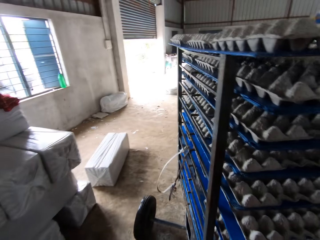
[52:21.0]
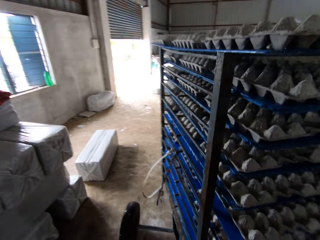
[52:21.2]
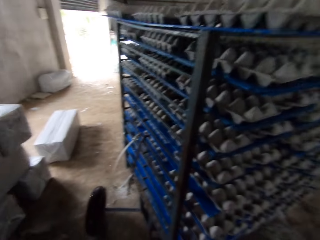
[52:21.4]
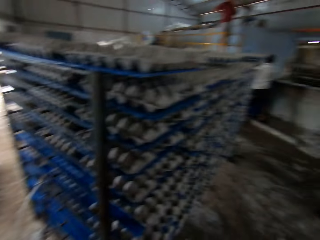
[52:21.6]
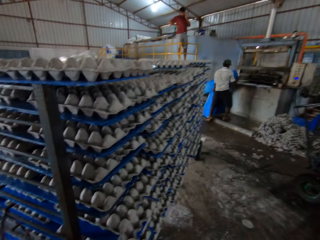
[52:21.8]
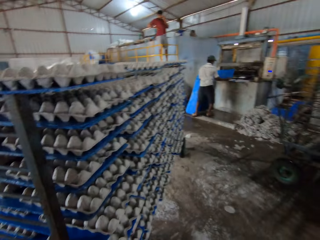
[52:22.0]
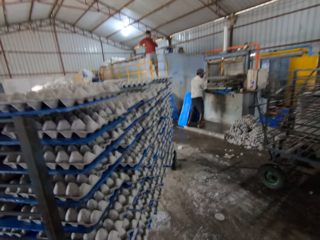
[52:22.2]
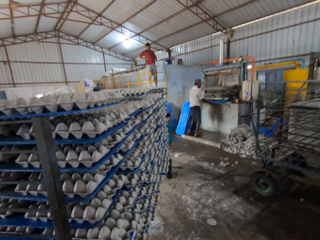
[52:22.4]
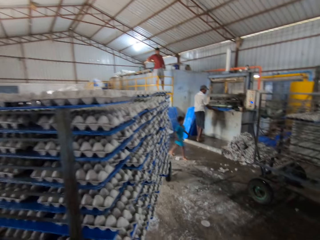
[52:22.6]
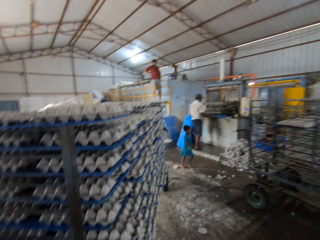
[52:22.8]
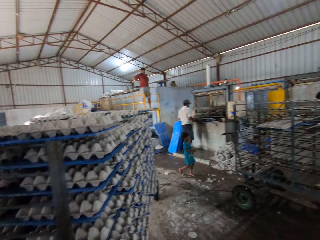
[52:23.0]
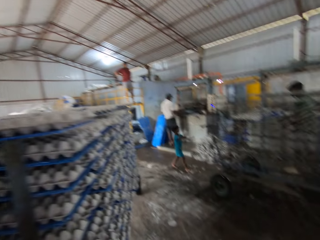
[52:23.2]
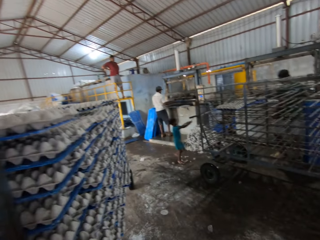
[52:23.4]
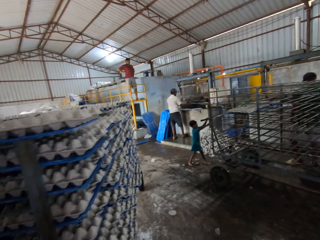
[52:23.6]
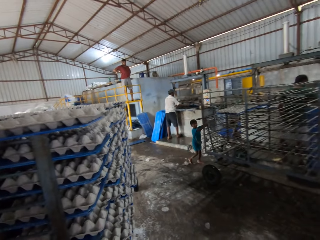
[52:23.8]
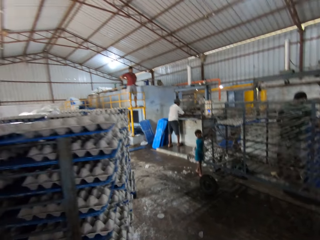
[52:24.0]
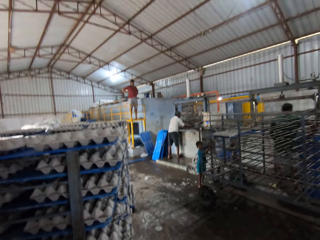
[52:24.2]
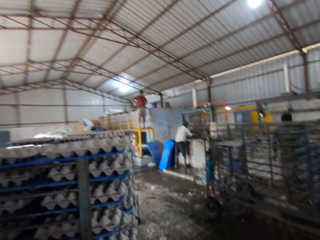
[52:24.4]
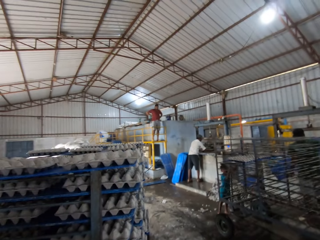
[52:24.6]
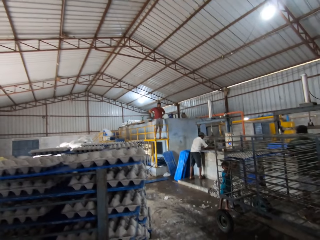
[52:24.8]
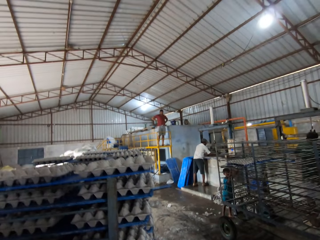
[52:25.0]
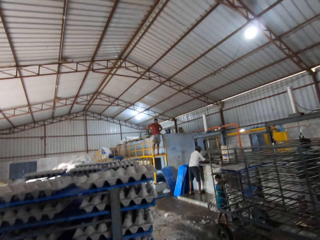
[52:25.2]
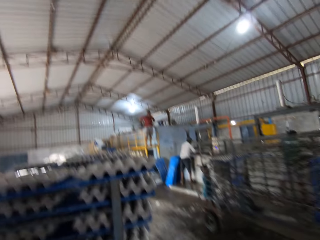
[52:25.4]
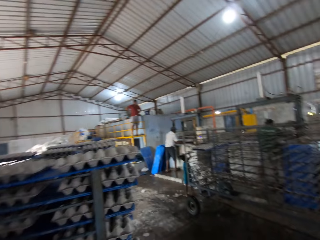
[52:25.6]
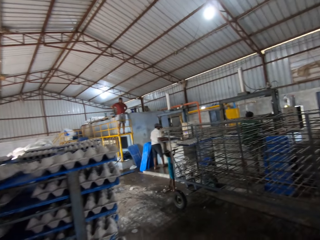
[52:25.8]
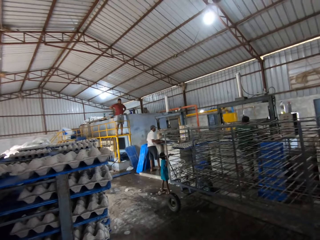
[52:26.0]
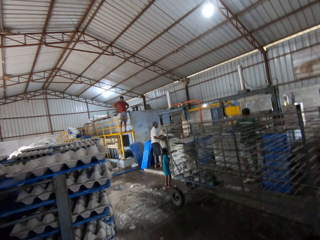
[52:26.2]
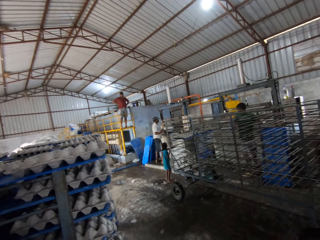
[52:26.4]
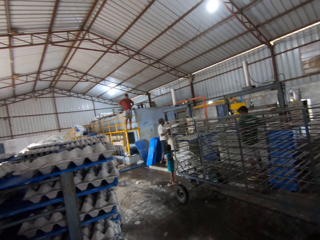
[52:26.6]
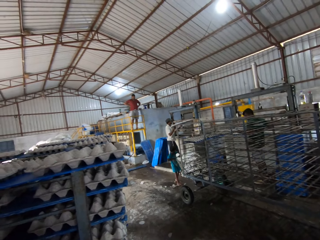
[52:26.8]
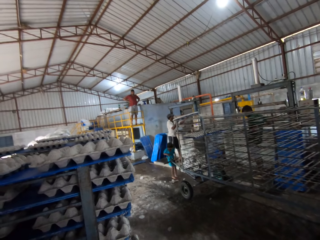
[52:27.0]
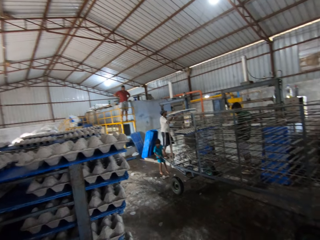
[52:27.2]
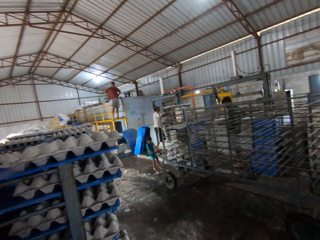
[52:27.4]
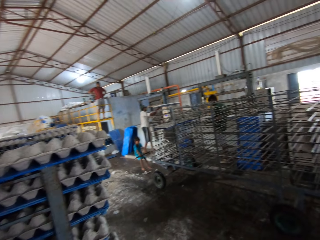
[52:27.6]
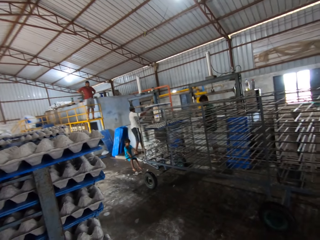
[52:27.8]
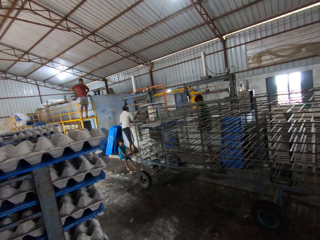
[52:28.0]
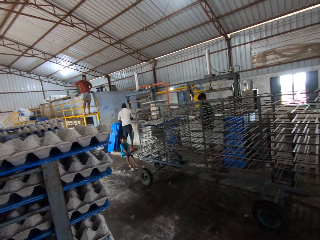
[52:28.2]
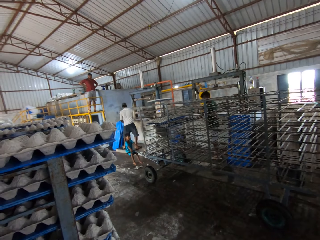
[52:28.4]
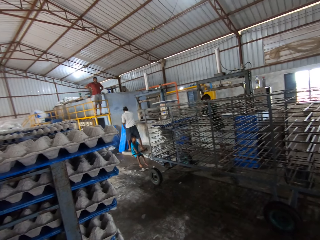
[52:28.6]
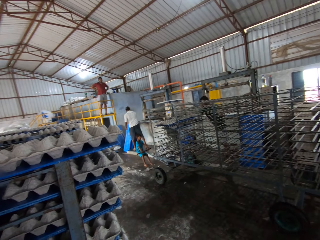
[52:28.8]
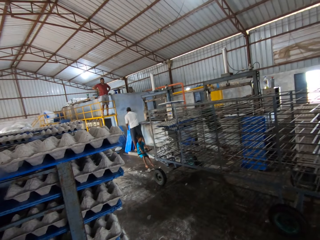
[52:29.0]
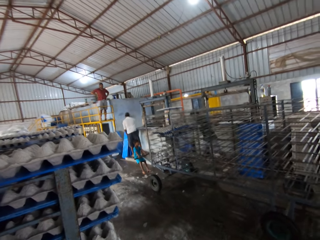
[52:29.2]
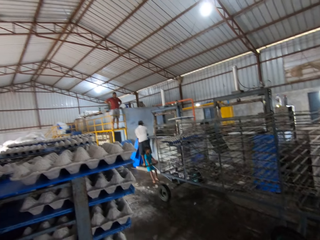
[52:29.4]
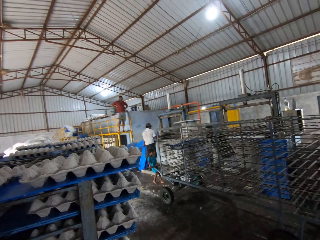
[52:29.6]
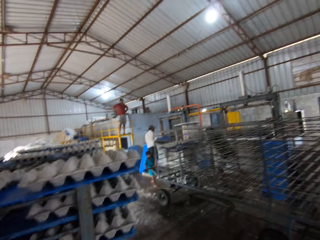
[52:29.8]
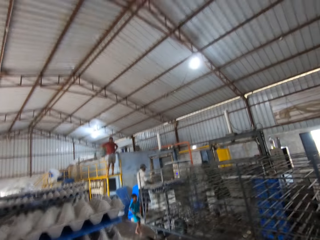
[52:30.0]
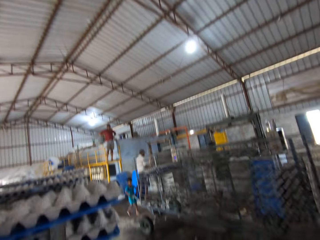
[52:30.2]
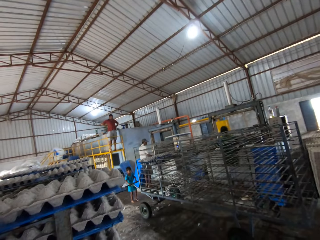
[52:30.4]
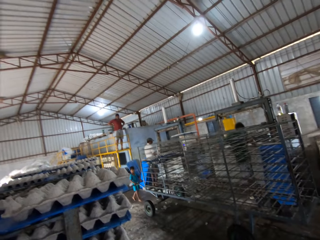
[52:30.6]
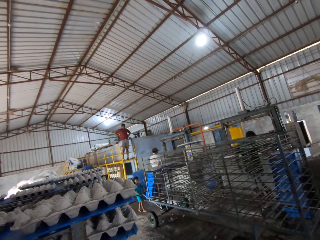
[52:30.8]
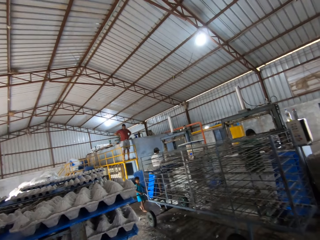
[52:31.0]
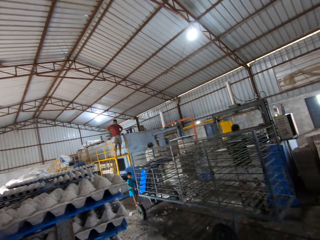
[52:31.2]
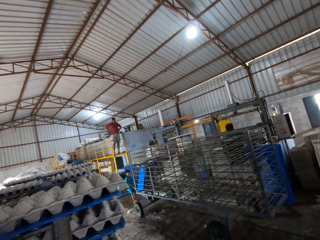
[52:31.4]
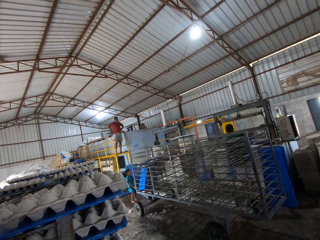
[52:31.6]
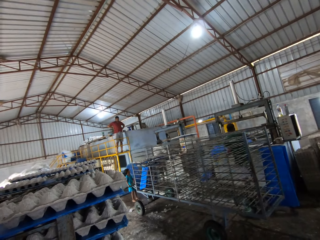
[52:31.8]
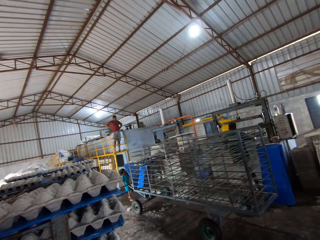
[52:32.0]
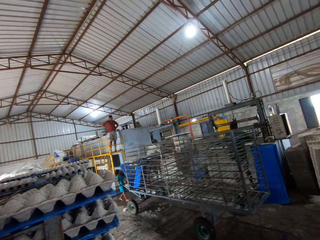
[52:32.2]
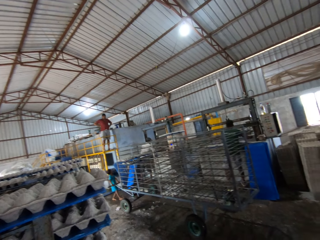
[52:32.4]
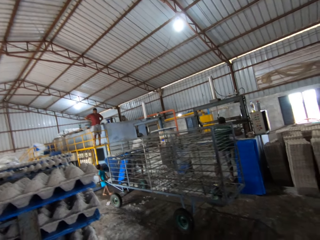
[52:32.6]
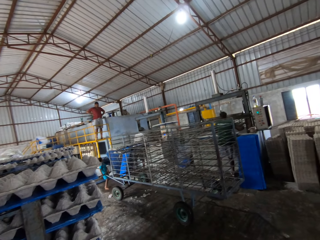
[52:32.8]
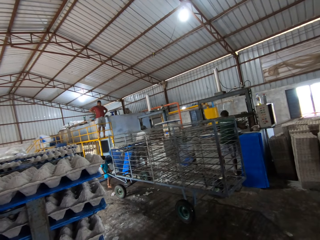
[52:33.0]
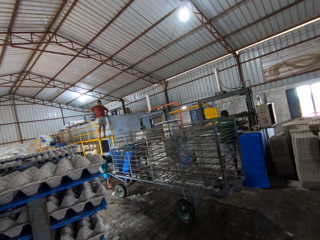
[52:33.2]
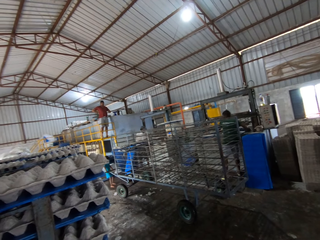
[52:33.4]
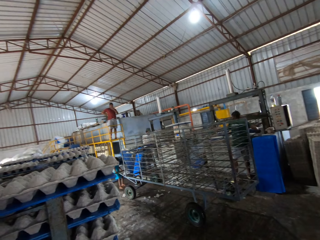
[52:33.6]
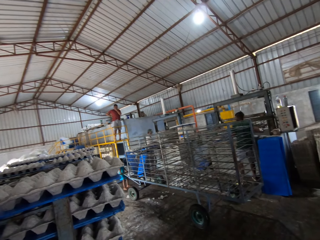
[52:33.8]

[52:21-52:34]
The child walks on the factory floor. The child holds the handle of a trolley with both hands. The man pushes the trolley with the child. The child pulls the trolley with both hands on its handle. The man picks up a plastic board from the floor with his right hand. The man holds the plastic board in both hands beneath a paper crate-making device.

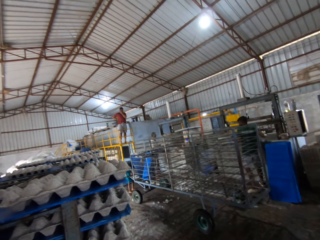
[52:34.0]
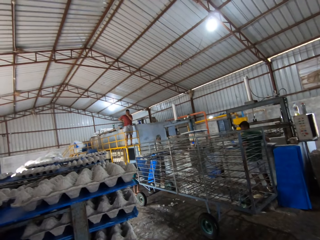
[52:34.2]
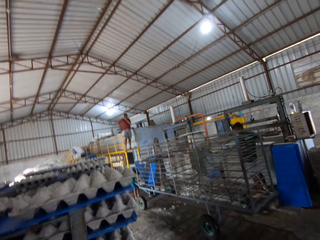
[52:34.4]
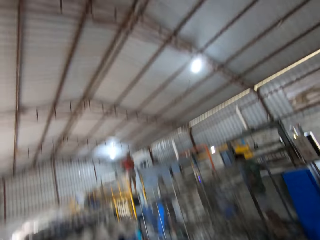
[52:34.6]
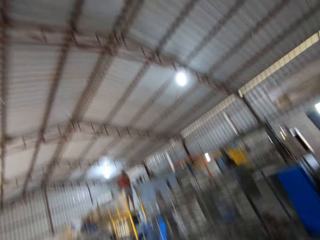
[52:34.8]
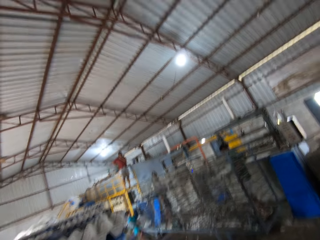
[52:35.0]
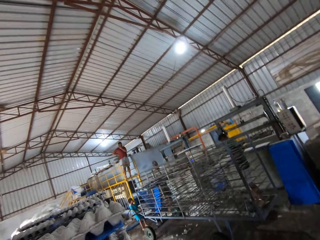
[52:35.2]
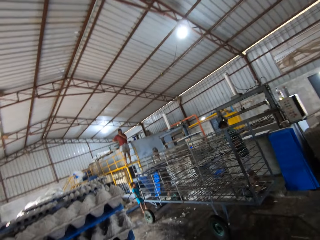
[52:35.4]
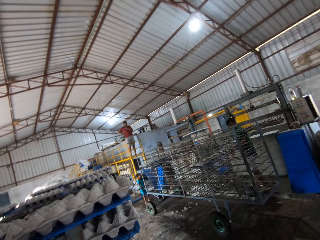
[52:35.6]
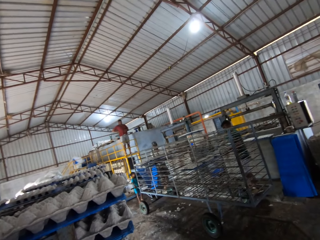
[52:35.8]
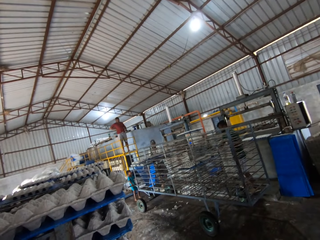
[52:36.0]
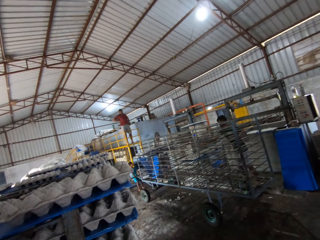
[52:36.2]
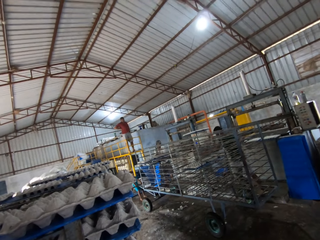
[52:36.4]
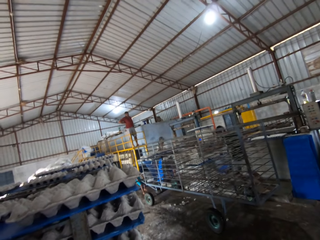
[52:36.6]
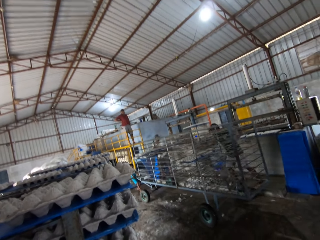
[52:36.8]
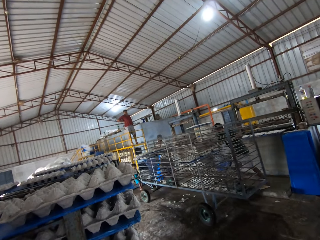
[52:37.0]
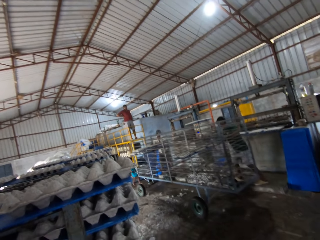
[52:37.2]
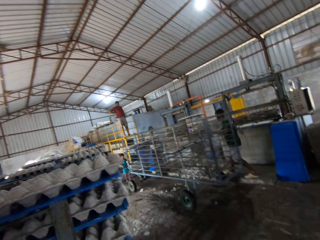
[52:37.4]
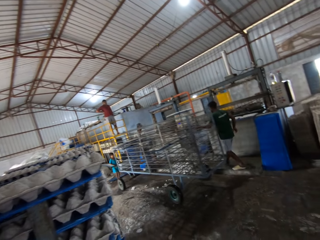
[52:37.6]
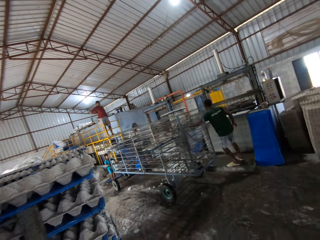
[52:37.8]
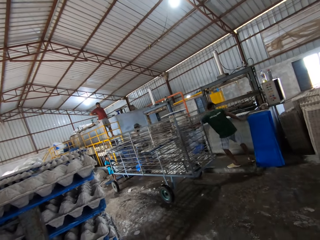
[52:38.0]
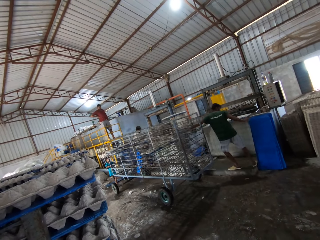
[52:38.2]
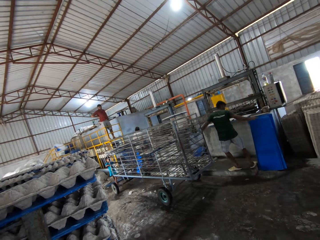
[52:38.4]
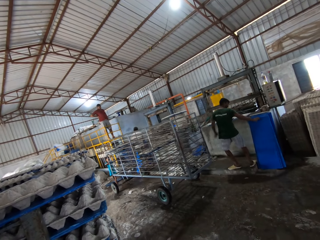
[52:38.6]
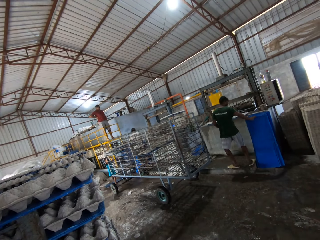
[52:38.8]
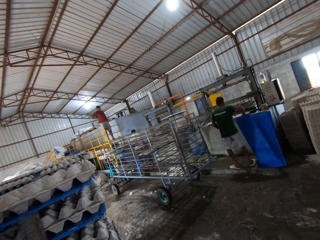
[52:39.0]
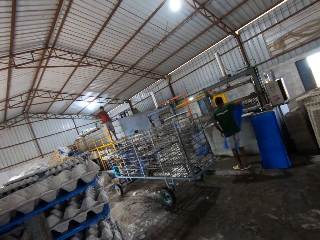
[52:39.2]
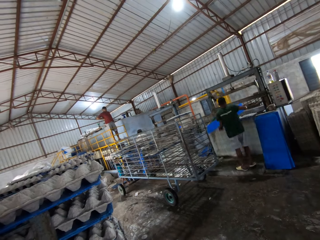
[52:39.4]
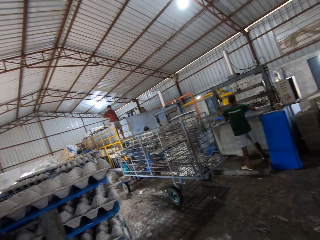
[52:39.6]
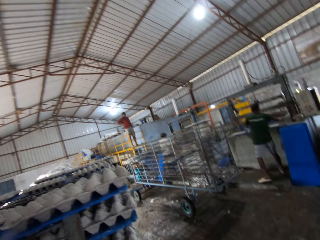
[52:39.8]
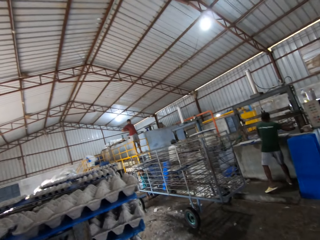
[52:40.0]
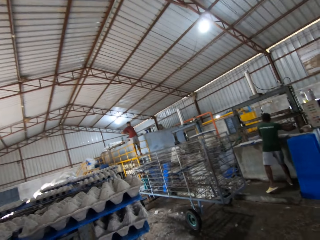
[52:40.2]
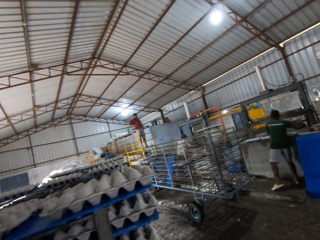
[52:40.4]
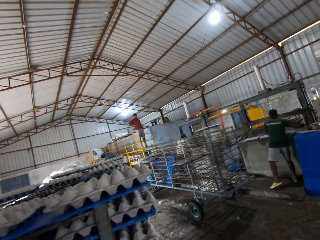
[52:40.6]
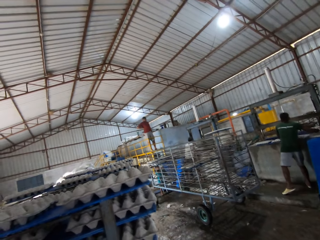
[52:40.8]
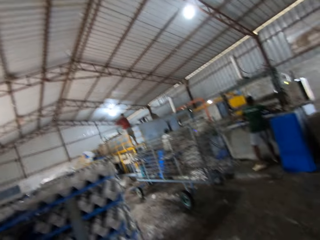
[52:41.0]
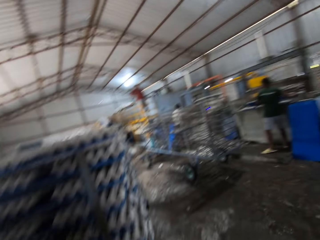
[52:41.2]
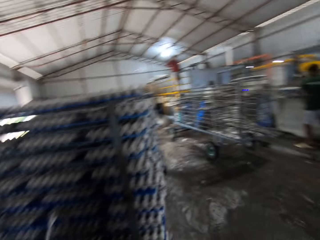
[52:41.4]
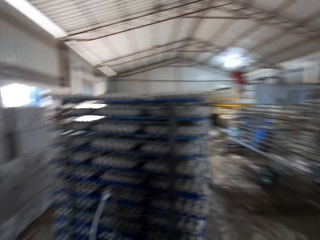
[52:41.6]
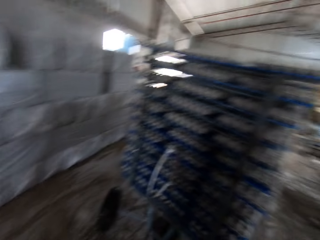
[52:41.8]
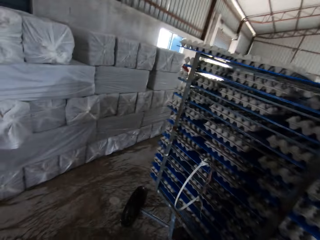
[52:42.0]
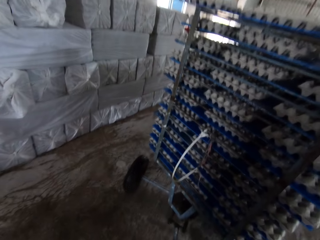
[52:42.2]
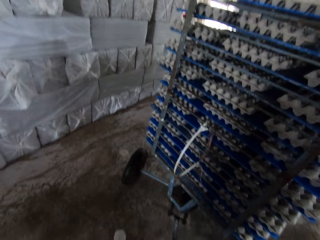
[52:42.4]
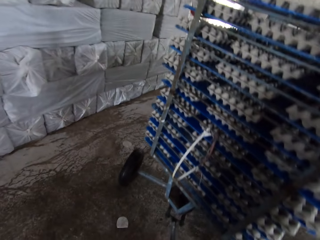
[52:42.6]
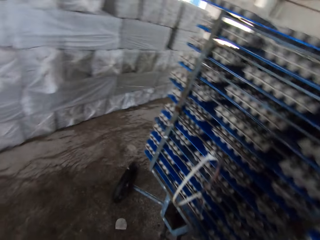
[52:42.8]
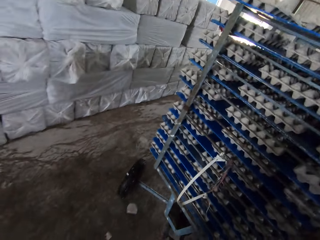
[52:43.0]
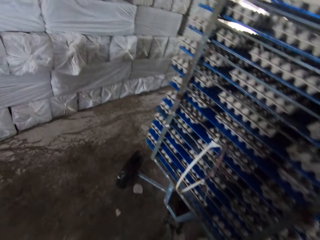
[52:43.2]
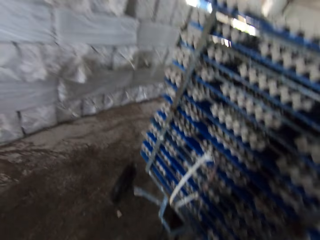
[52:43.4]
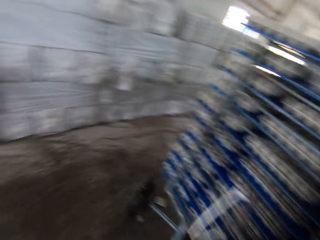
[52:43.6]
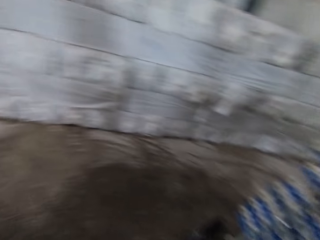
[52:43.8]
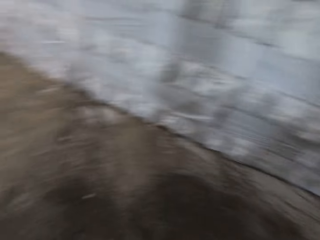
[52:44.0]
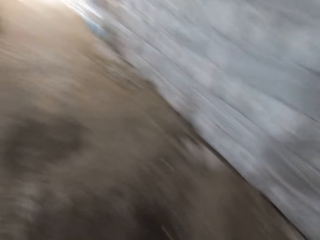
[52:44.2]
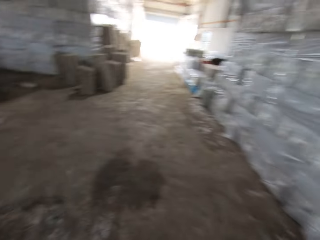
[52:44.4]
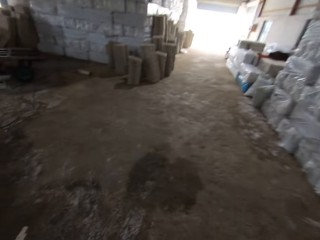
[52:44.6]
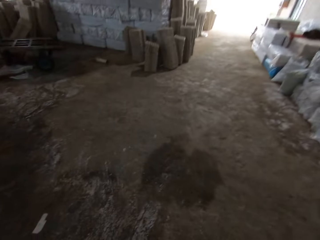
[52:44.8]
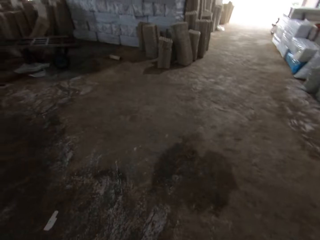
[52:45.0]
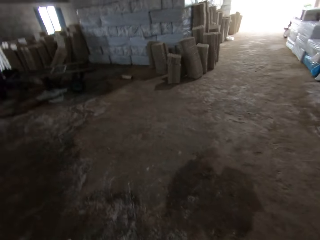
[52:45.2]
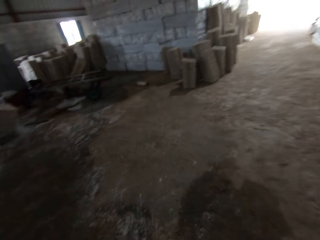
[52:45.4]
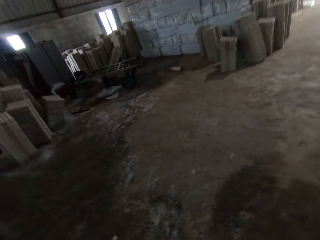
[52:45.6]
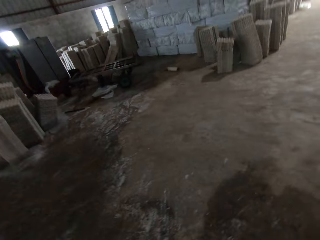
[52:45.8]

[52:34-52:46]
The man places the plastic board with three paper crates on the trolley with both hands. The camera wearer stops pulling the storage rack. The man pushes the trolley with both hands. The camera wearer pulls the storage rack forward. The man picks up a plastic board from the floor with his right hand. The man holds the plastic board in both hands beneath the paper crate-making device. The camera wearer pulls the trolley across the factory floor with his left hand on its handle.
